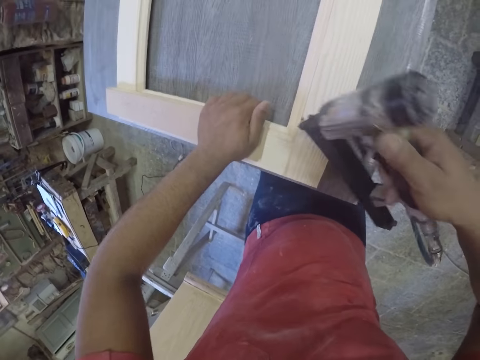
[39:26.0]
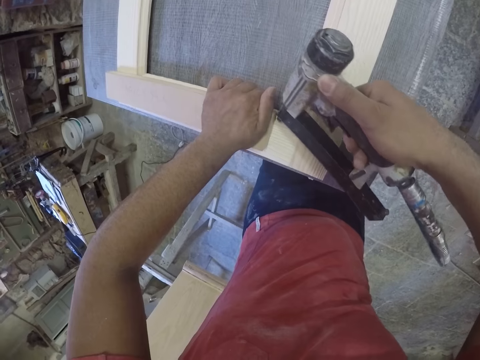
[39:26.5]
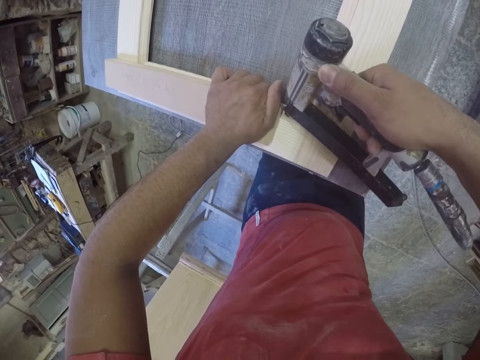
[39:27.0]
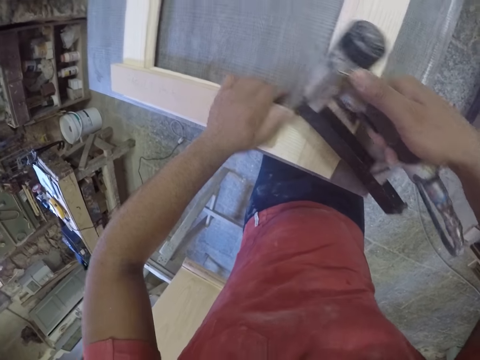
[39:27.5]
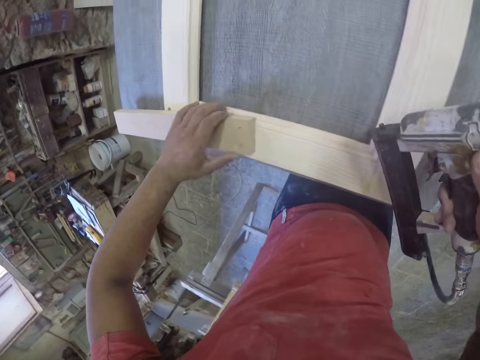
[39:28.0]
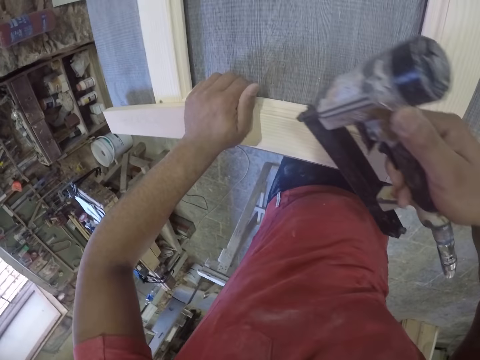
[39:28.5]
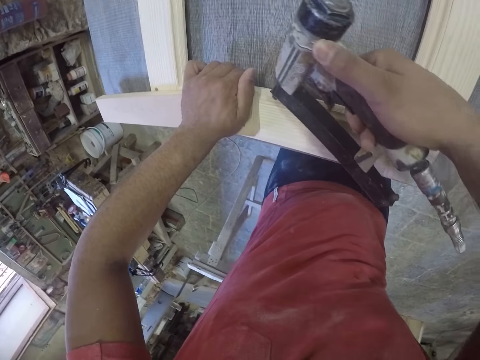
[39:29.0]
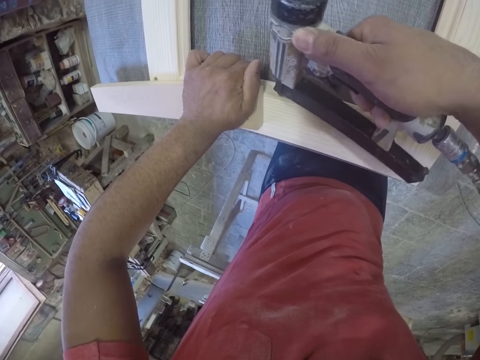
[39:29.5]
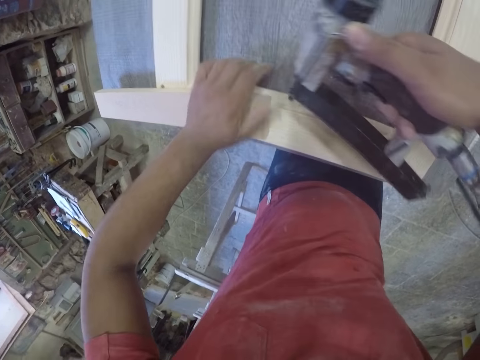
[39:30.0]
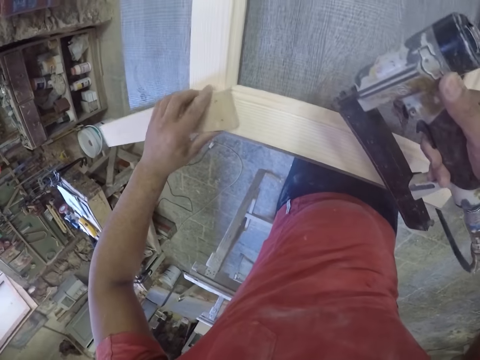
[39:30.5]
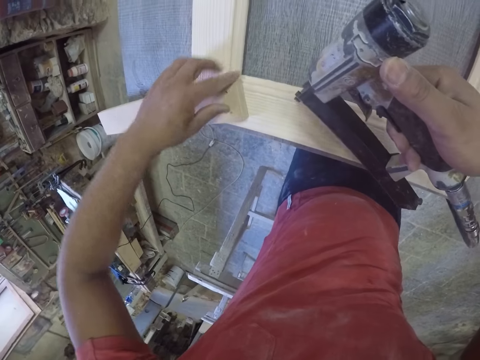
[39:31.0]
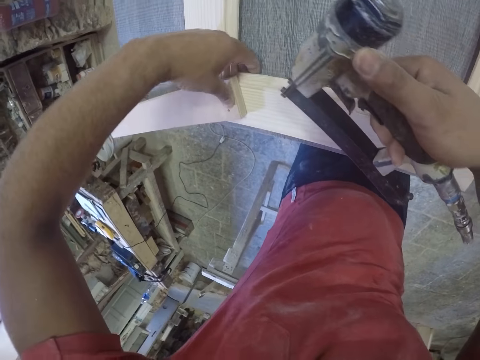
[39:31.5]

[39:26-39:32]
The camera wearer drills the frame.

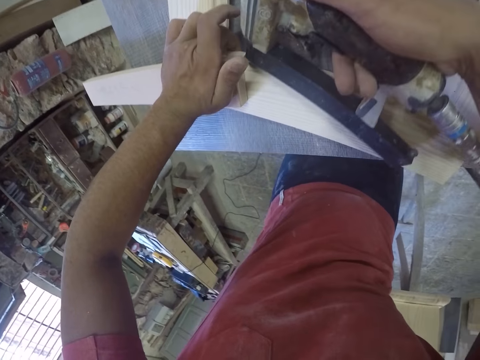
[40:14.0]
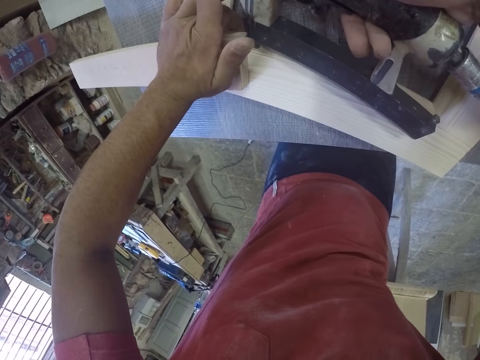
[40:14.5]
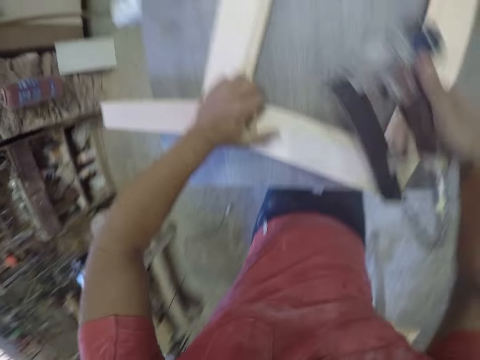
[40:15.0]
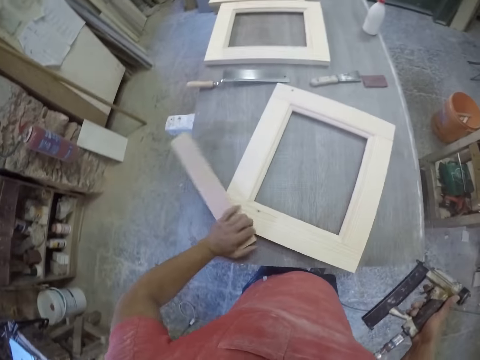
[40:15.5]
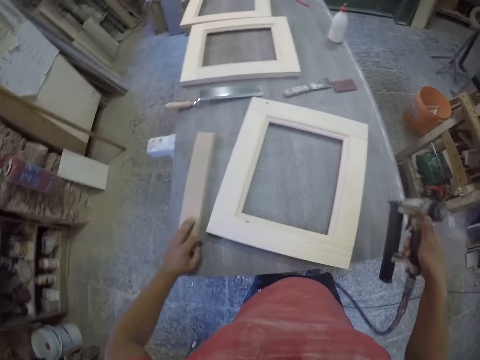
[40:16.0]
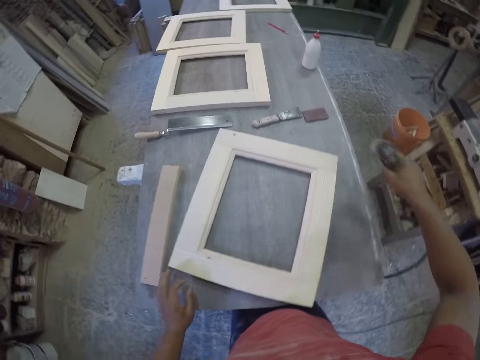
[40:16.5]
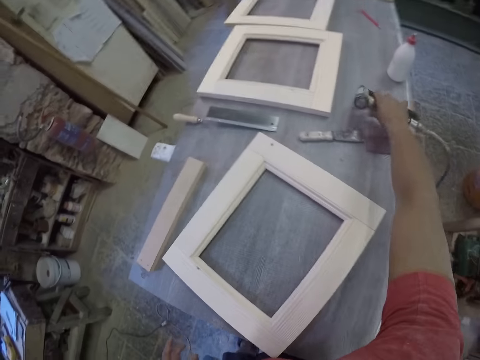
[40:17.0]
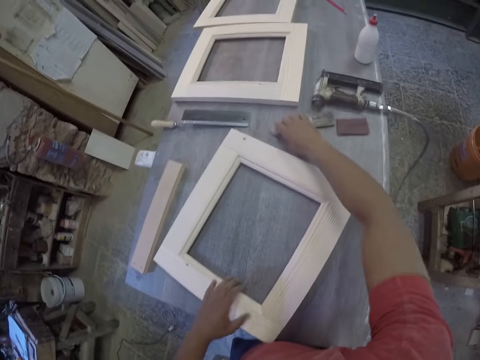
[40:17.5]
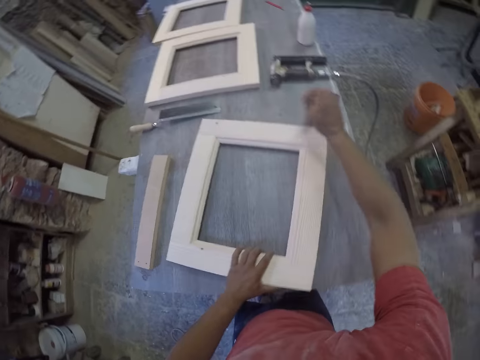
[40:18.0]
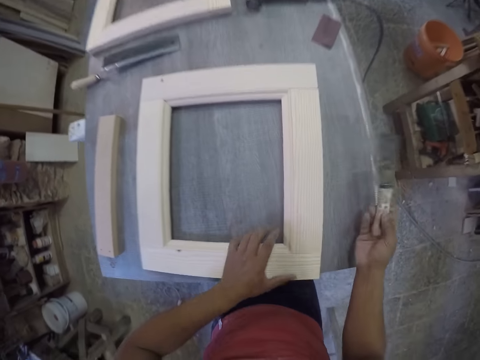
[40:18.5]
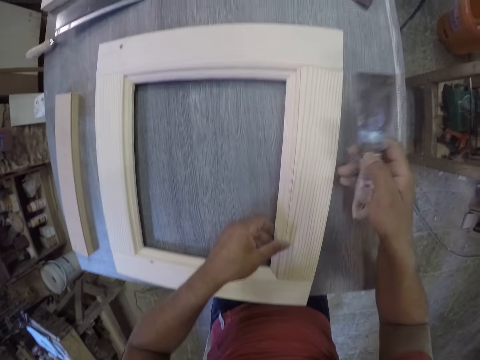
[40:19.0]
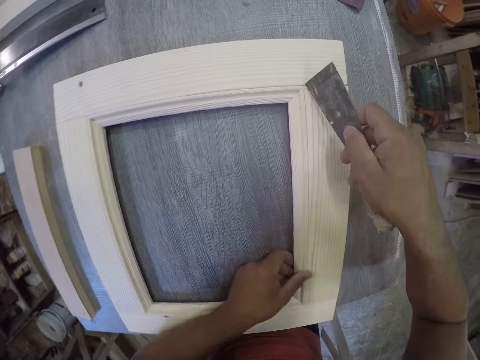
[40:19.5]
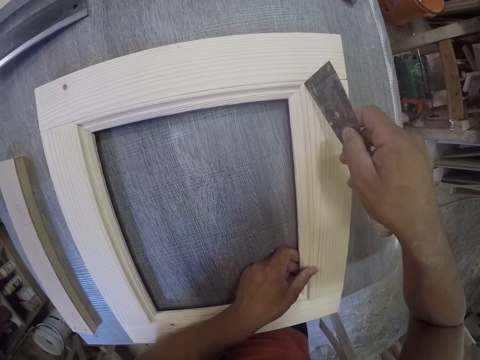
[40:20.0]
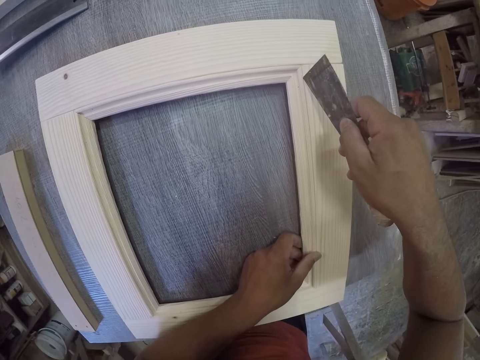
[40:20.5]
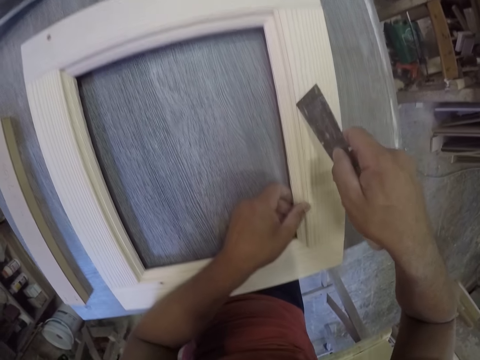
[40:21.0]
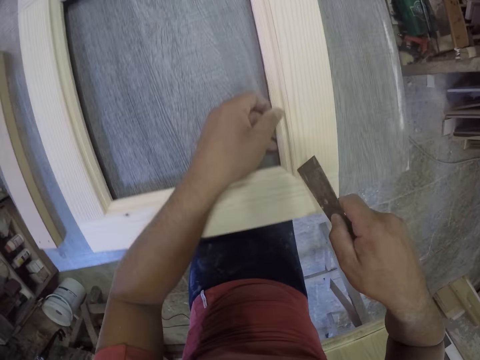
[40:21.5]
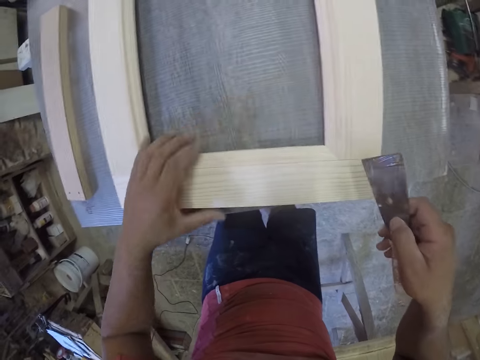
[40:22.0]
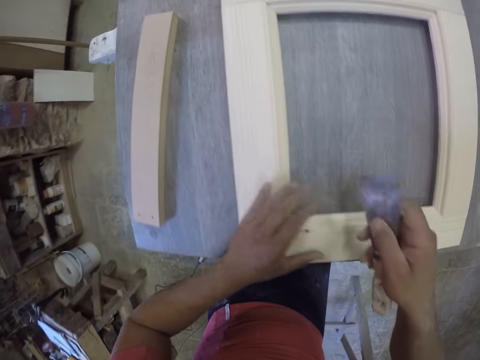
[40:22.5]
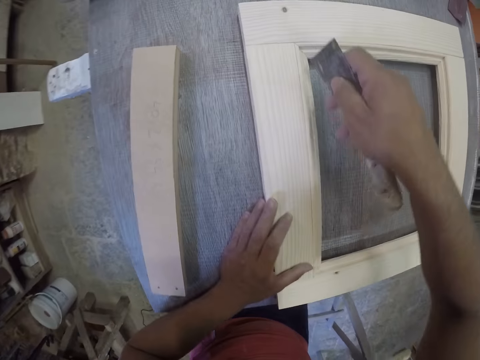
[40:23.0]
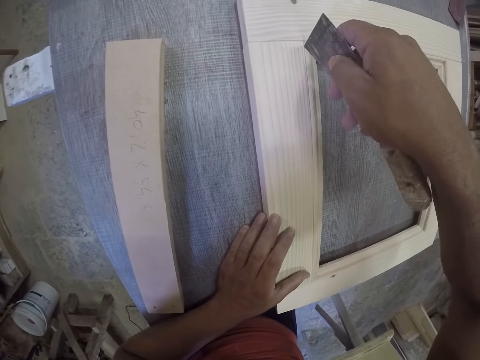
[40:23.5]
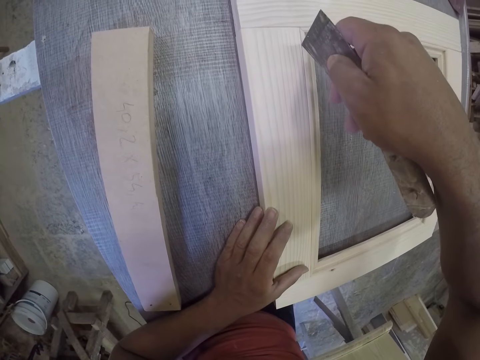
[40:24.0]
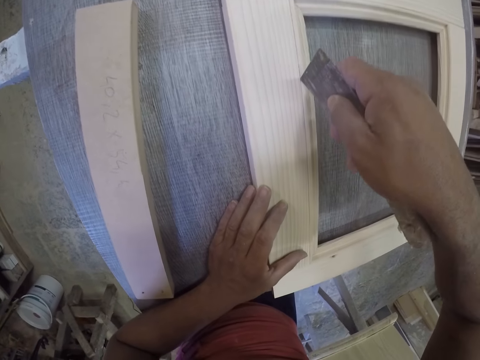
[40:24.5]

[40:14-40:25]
The camera wearer drops the piece of wood. They place the drill on the table. They pick up a putty knife or chisel. They use the putty knife. They create a line on the frame using the chisel.

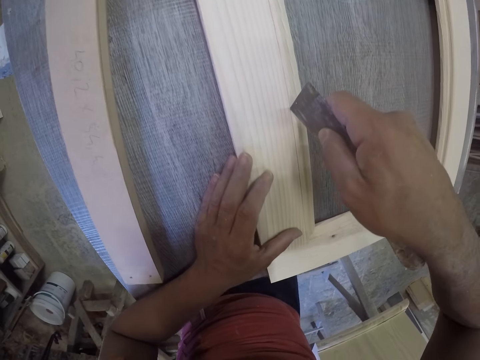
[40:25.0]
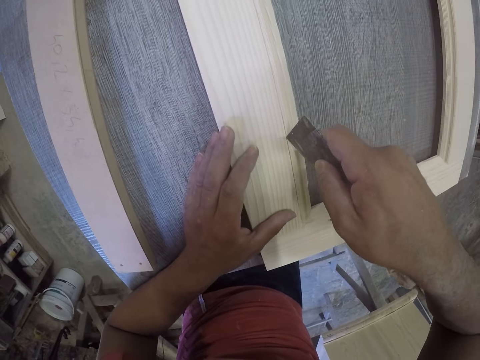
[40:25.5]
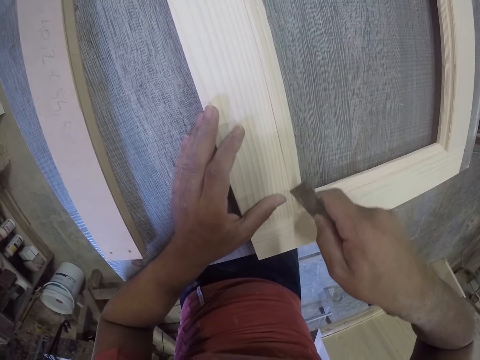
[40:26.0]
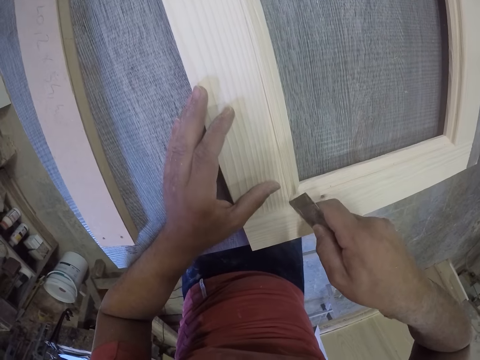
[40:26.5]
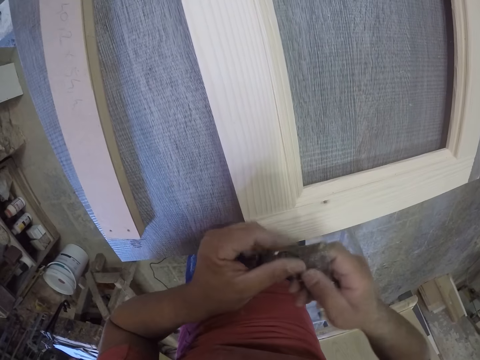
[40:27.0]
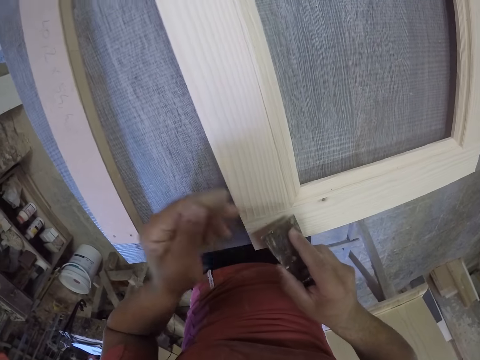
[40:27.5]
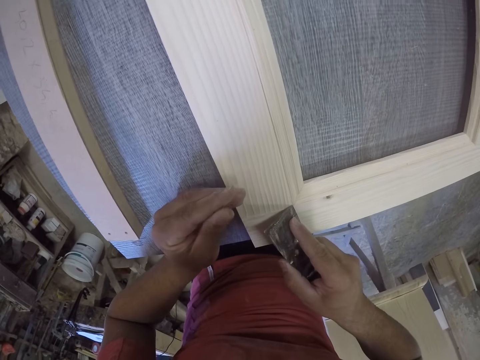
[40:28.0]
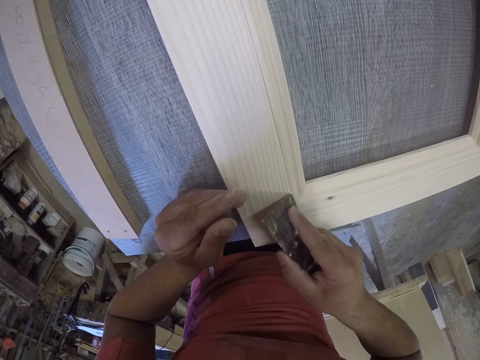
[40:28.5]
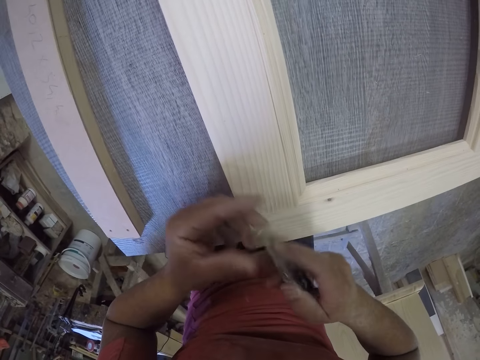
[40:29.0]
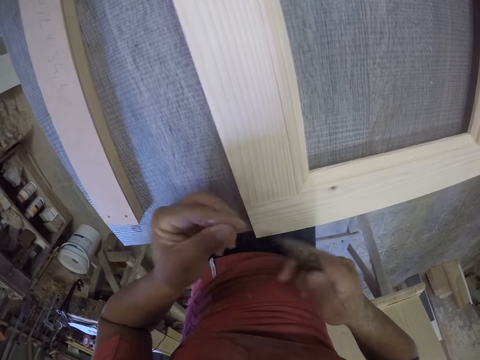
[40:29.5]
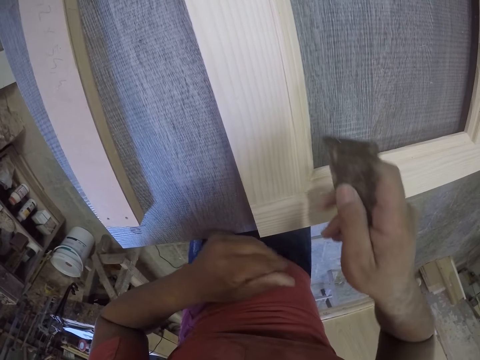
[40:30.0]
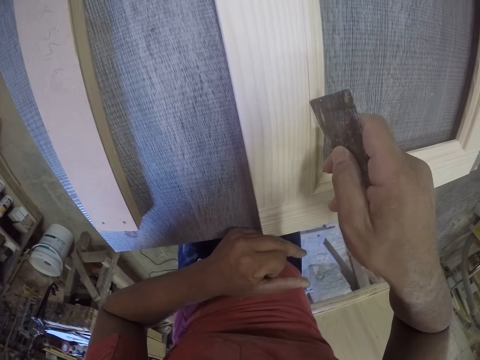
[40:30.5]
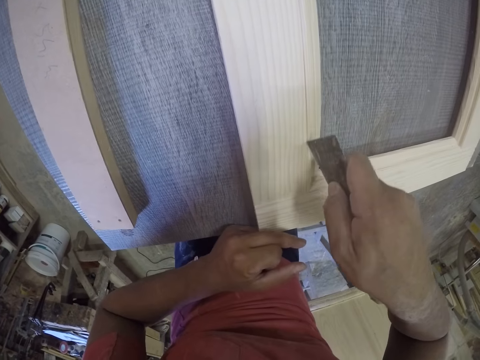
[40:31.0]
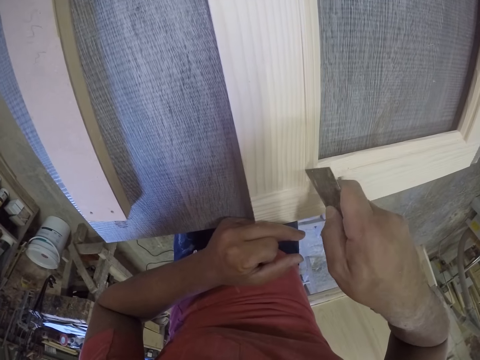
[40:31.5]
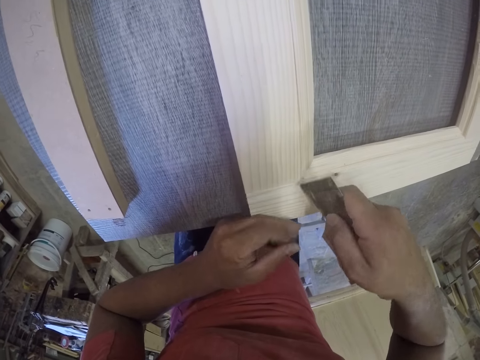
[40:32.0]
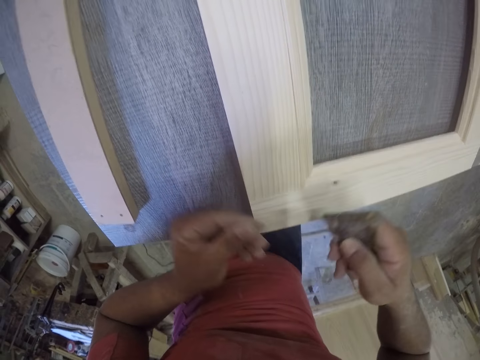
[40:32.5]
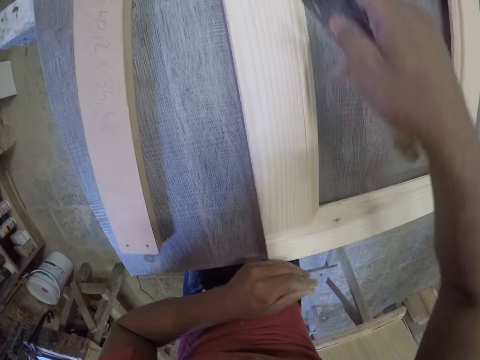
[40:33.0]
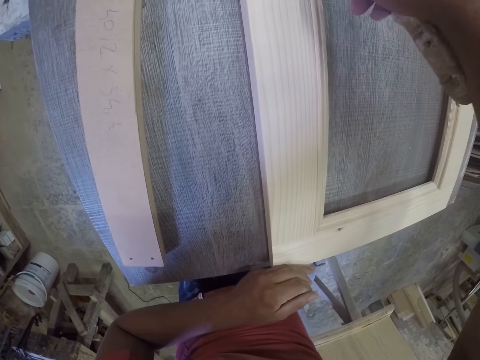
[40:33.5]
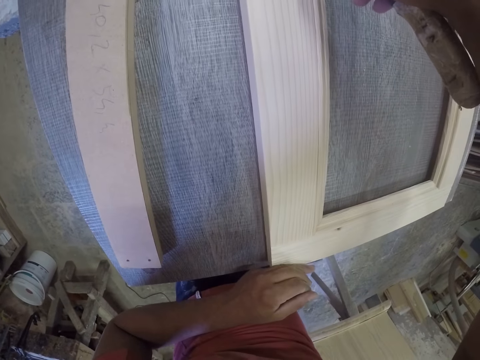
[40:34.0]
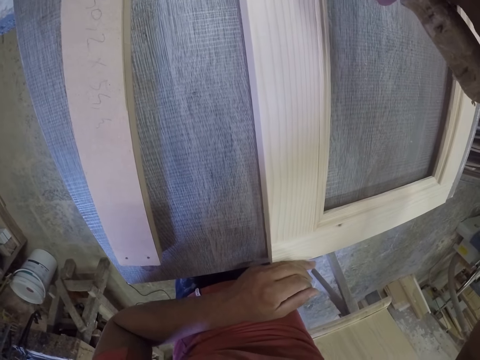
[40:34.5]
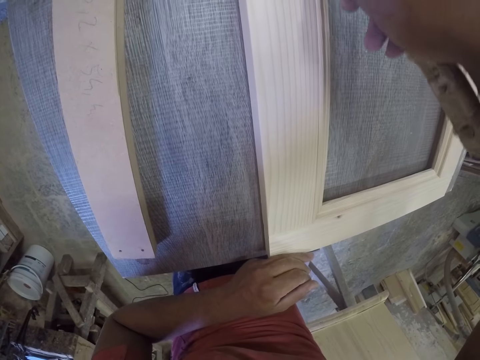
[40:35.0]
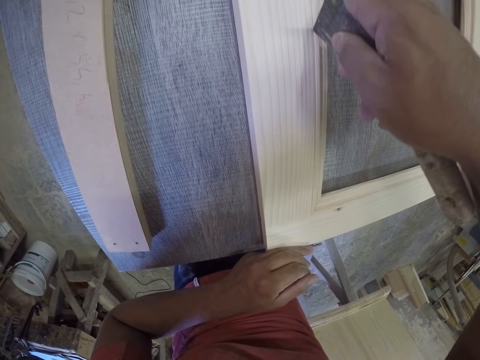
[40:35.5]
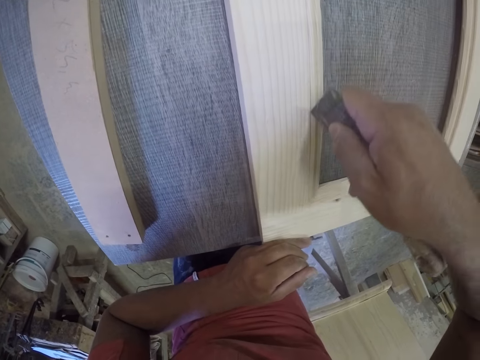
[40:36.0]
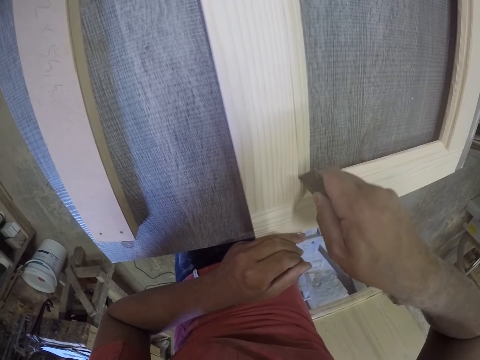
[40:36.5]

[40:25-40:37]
The camera wearer removes something from the putty knife. They make a line in between the frame. They make a line in between the frame again. They remove something from the putty knife. They make a line in between the frame.
